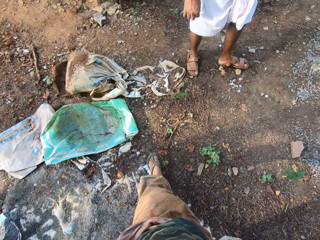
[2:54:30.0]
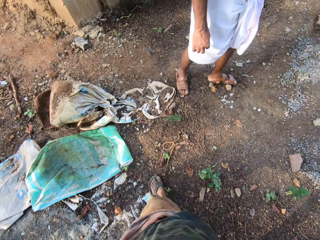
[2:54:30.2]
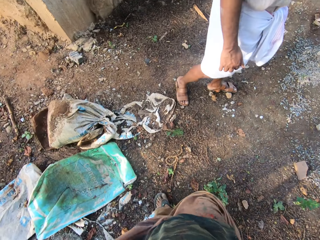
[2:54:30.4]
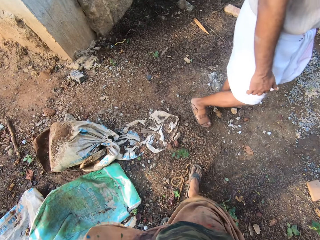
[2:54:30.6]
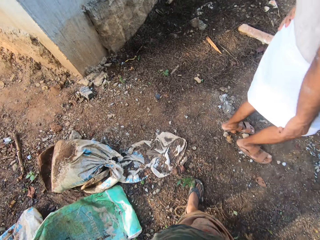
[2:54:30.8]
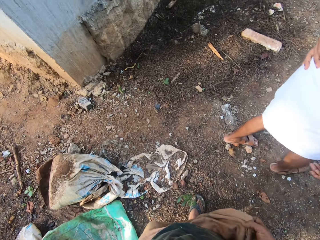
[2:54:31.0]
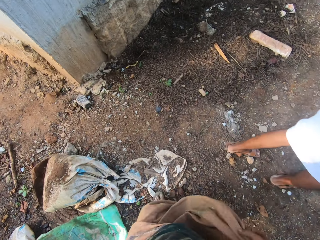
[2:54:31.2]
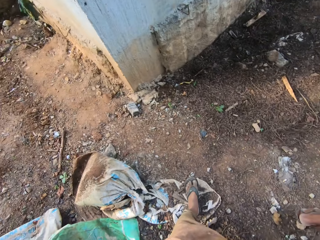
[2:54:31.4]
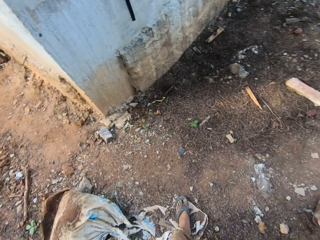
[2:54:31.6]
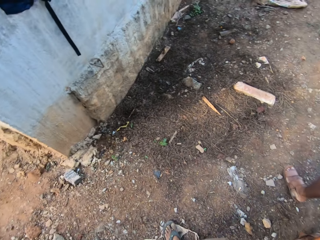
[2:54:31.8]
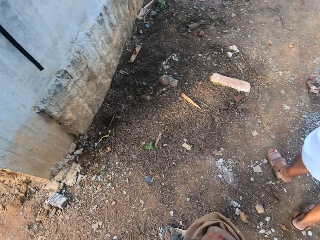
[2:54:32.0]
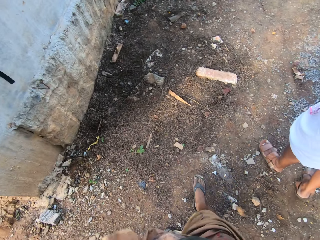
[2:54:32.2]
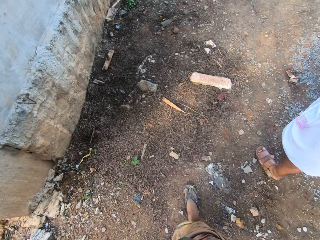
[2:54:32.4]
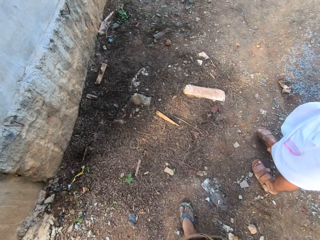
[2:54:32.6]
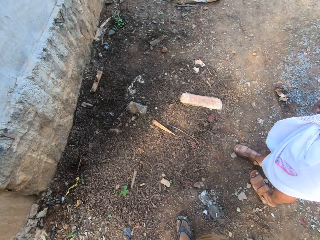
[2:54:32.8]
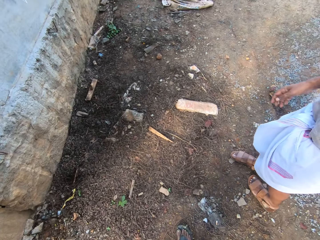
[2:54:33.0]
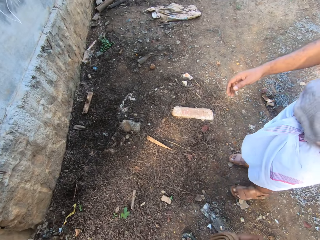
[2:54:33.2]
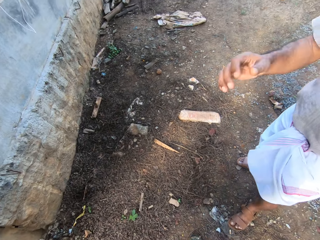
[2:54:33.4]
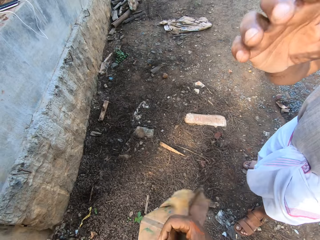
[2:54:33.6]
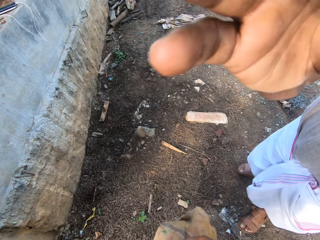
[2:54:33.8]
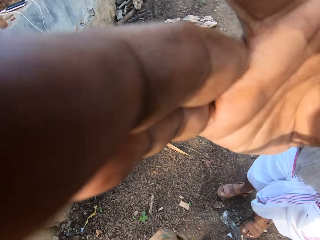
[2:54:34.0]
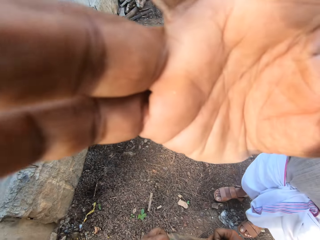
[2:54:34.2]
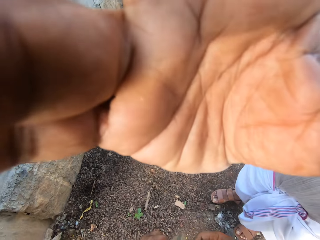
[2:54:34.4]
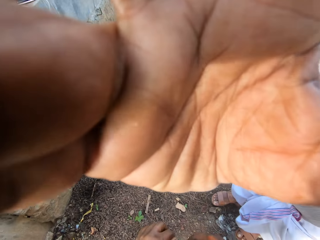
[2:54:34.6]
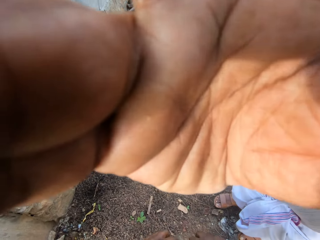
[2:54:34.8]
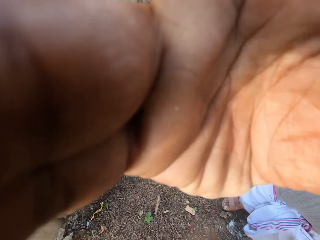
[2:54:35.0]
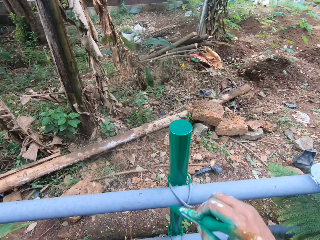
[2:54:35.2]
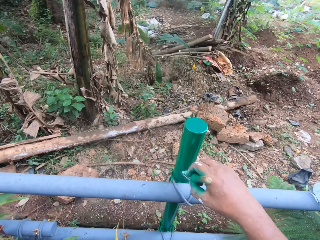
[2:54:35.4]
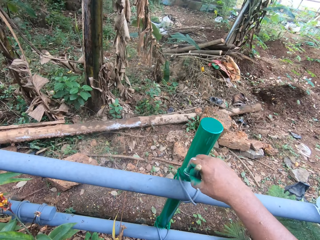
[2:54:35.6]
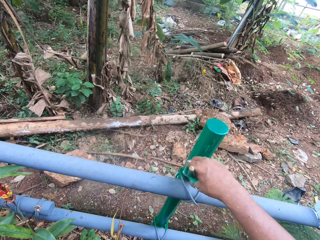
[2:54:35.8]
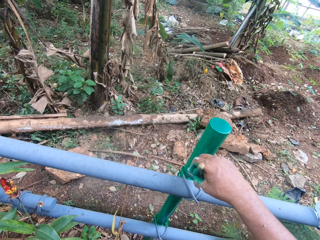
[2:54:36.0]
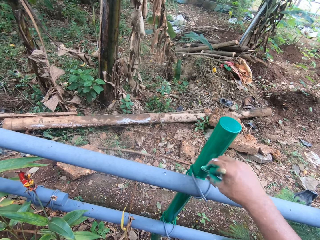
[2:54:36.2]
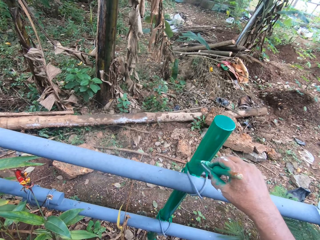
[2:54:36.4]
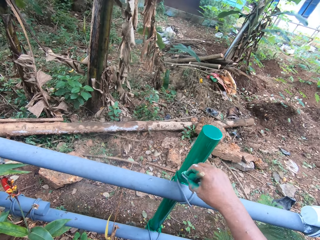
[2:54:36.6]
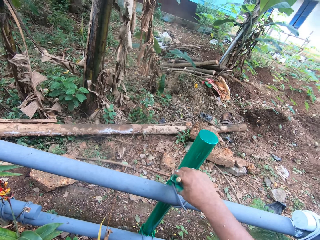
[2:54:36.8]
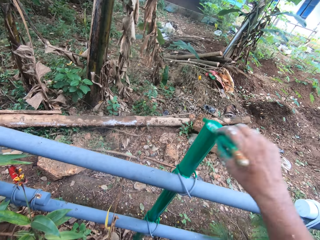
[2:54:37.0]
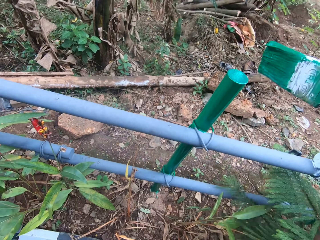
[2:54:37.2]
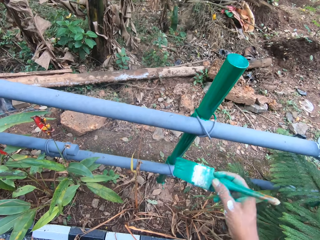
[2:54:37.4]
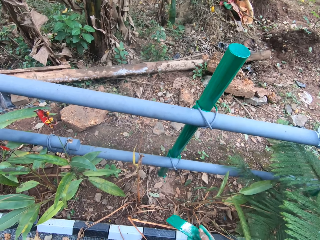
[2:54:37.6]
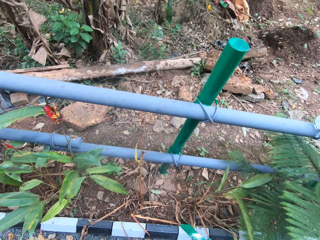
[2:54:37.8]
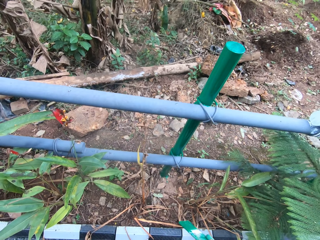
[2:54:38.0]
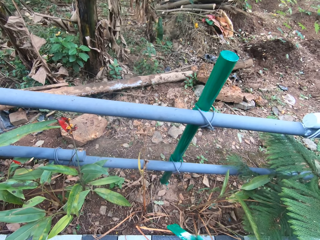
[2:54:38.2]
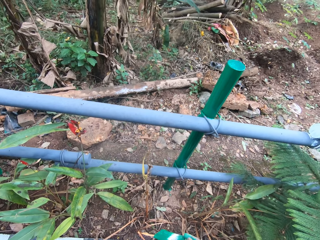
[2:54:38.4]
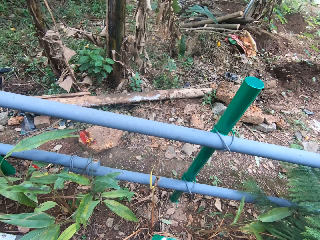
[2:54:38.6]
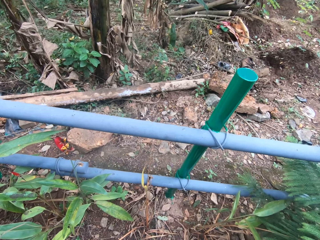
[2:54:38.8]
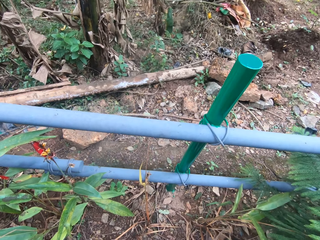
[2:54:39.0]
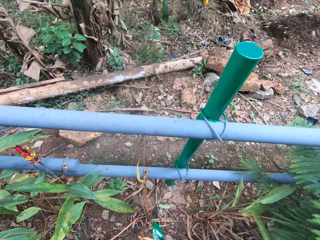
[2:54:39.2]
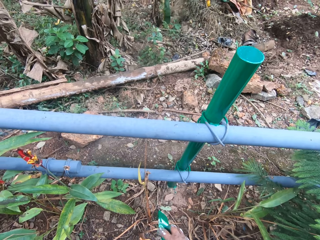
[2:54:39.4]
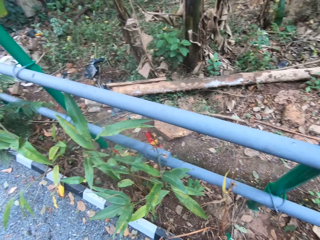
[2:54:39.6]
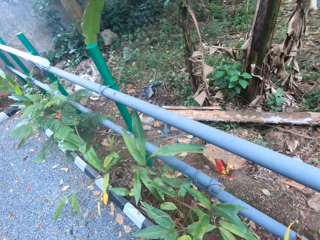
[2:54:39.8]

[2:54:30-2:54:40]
A man walks beside the camera wearer. The man turns, lifts his hand, and adjusts the camera. The camera wearer paints the metal rail. They walk around.

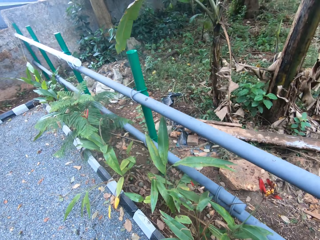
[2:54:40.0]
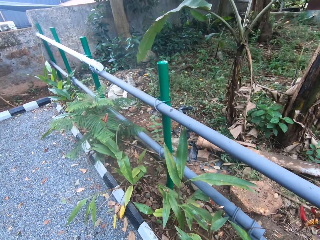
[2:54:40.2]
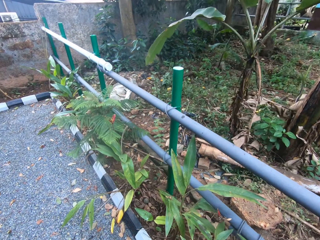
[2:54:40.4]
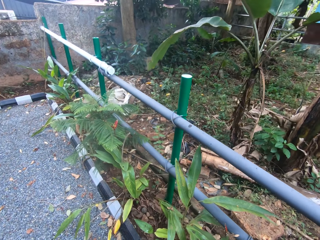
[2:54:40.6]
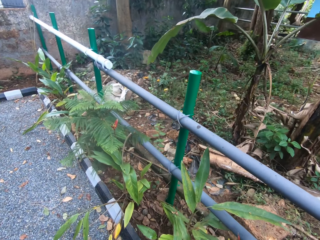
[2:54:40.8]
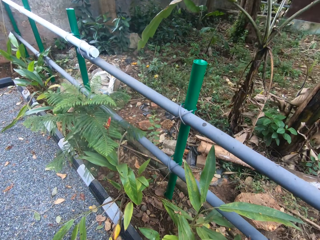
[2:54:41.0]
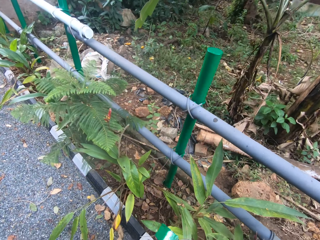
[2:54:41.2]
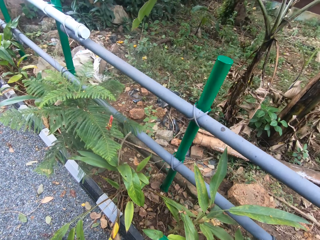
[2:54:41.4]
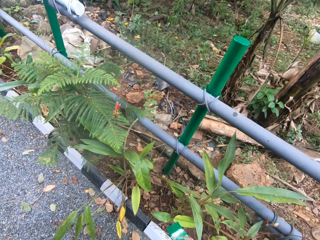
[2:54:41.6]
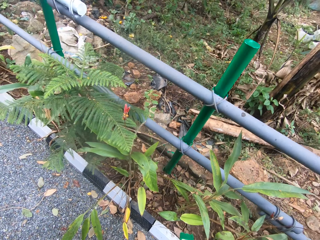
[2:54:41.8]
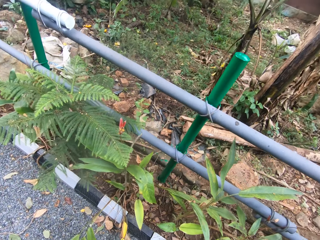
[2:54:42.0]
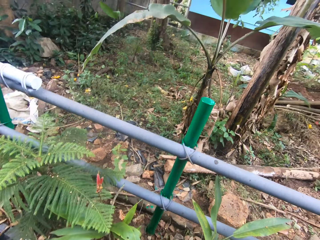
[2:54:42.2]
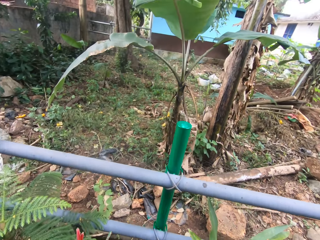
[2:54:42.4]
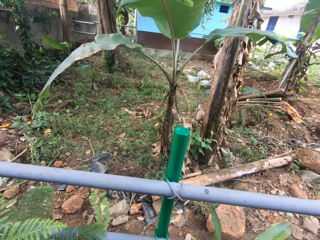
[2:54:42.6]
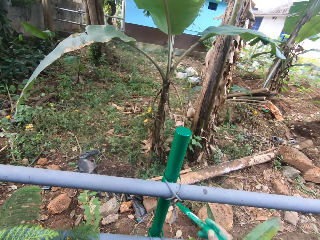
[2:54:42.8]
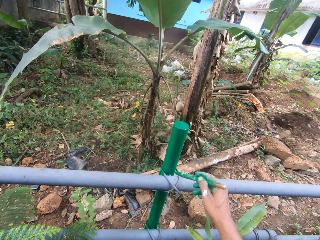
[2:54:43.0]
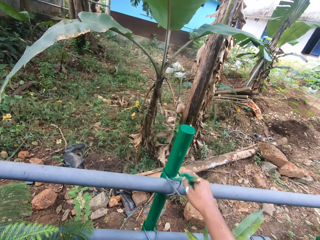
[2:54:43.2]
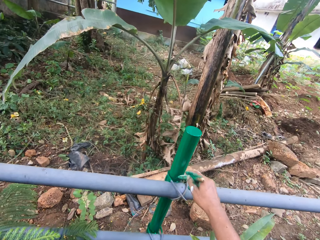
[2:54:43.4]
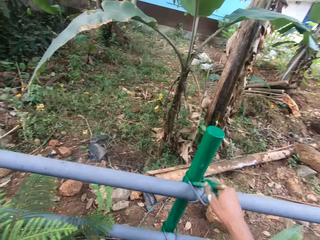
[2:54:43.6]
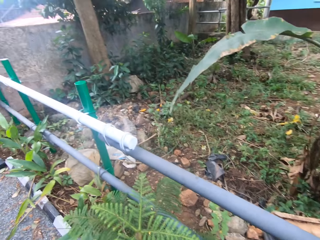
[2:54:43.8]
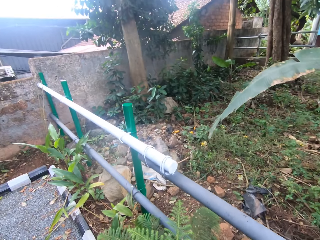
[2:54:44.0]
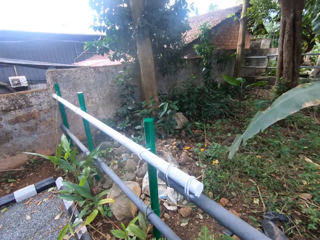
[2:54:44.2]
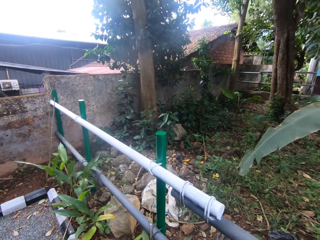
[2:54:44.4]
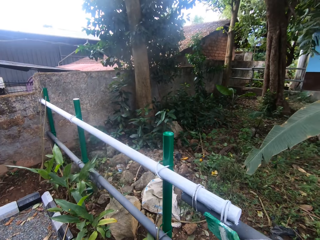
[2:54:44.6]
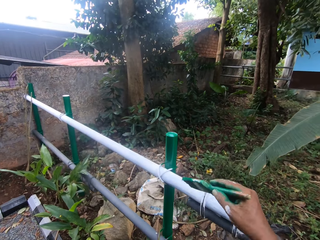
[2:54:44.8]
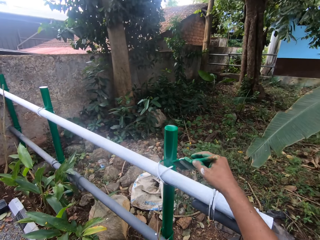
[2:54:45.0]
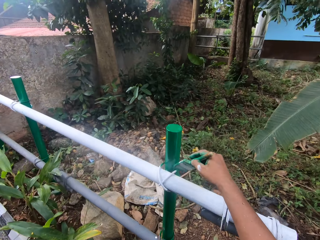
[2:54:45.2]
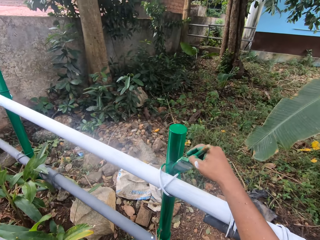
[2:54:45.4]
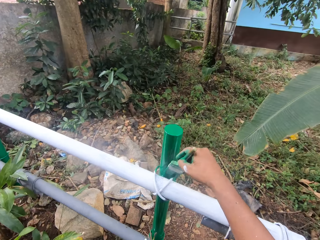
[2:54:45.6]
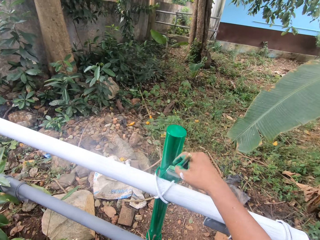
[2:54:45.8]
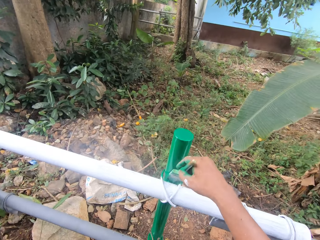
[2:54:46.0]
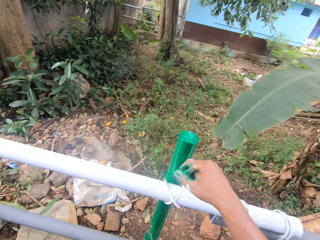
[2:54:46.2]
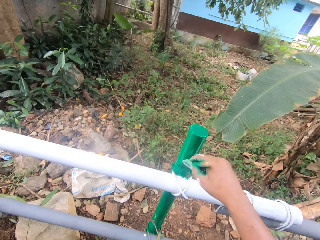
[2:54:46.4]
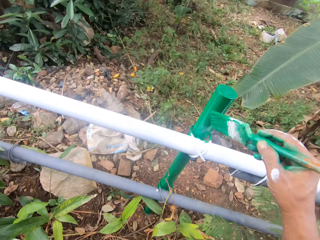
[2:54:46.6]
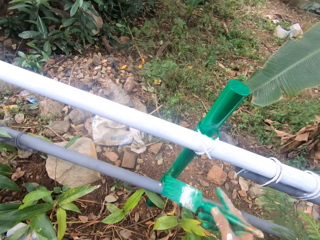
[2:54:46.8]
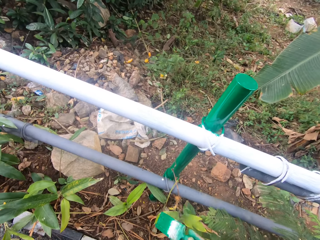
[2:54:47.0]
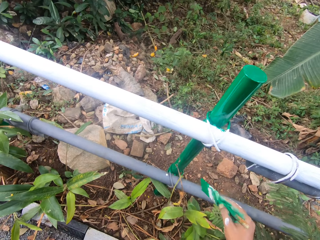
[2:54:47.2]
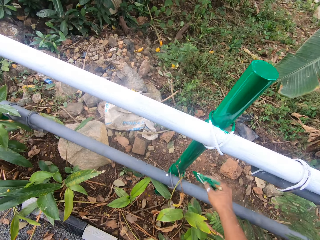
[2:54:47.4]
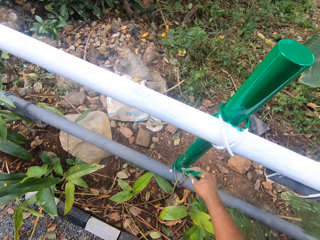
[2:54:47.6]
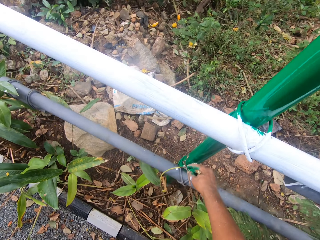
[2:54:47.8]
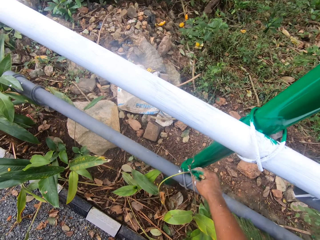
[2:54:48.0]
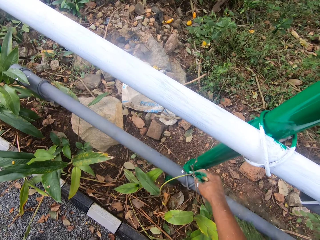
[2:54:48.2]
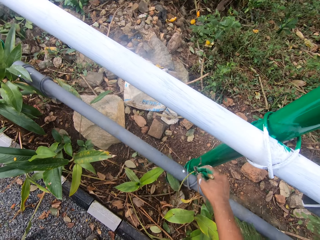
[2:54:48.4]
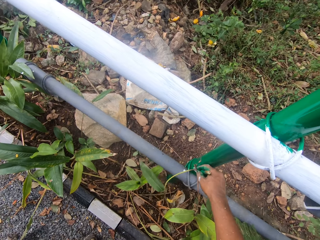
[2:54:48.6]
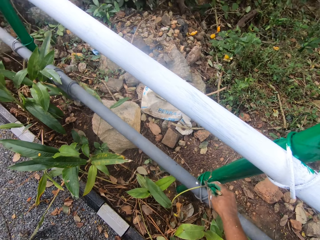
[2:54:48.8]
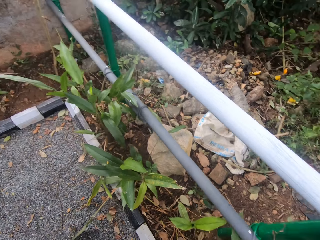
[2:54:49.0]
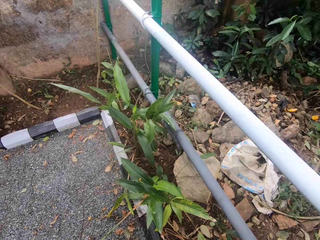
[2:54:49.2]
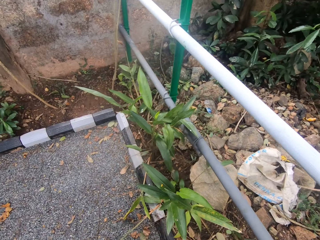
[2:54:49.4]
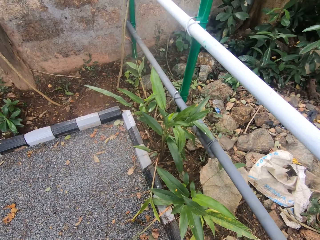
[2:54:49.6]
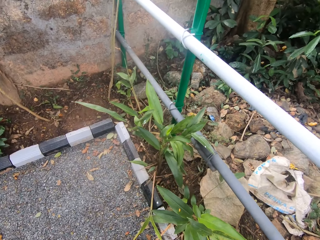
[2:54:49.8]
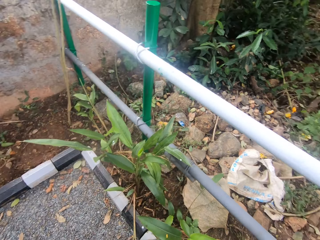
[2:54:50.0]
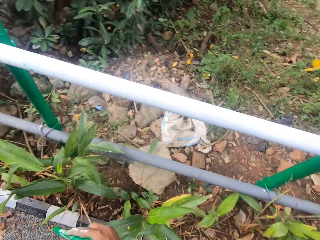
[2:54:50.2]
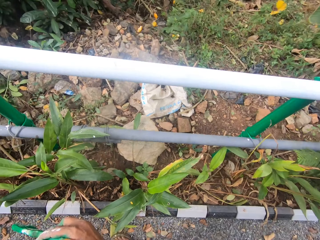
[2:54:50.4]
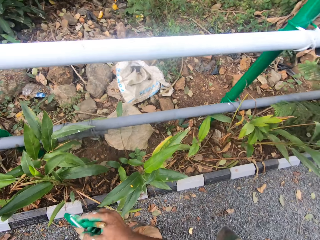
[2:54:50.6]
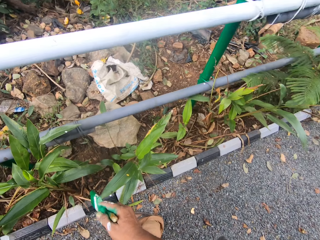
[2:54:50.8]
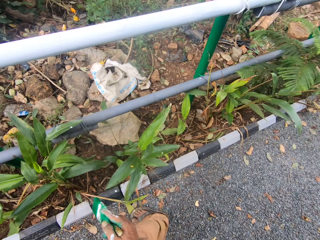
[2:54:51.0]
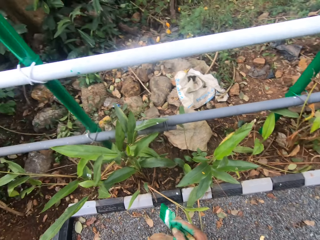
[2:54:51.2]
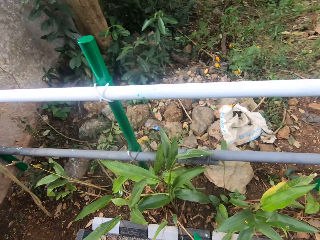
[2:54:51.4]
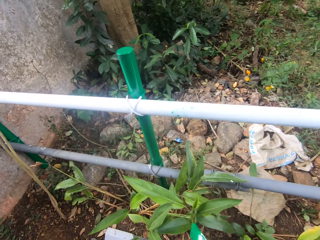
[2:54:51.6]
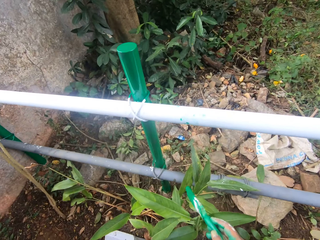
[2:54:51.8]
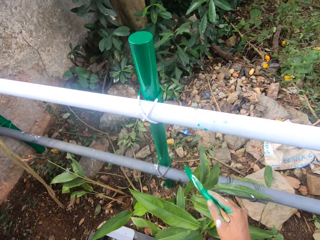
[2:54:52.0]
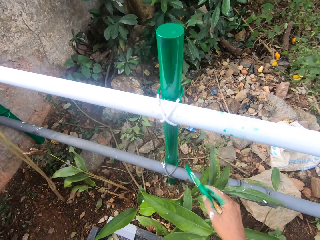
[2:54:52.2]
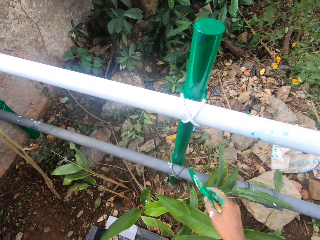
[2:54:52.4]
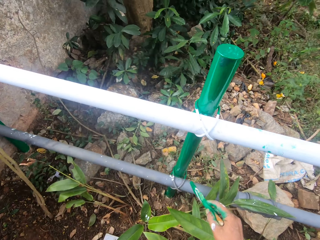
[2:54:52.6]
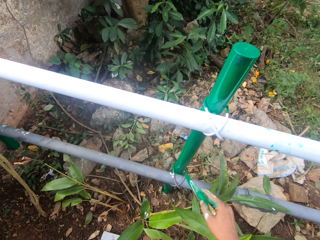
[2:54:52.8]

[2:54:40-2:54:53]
The camera wearer looks at the metal rails. They walk beside the metal rail. They paint the metal rail. They walk around. They paint the metal rail. They walk around.
